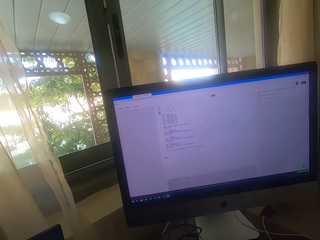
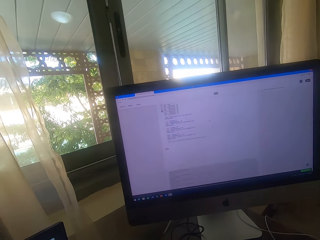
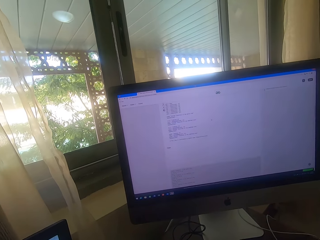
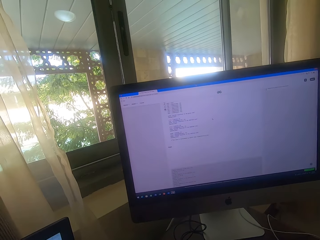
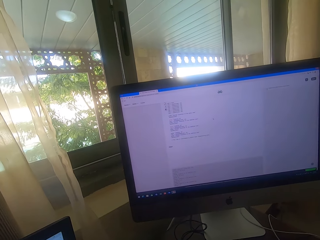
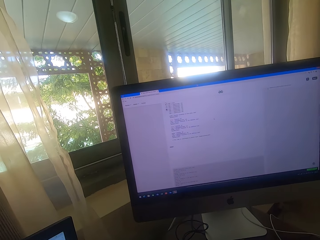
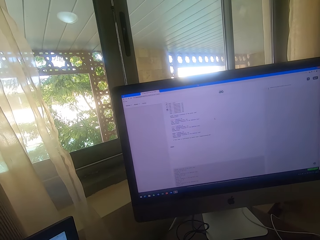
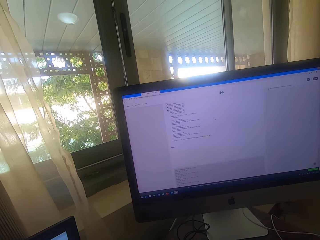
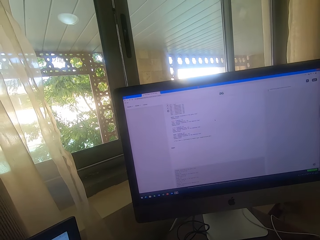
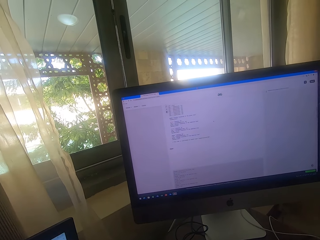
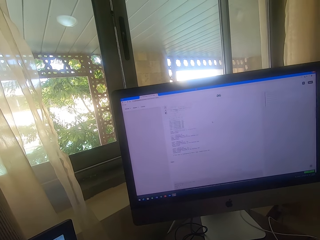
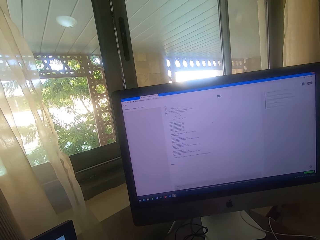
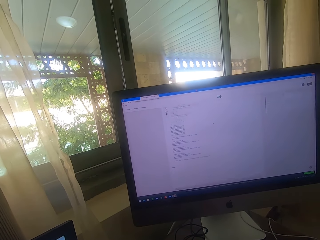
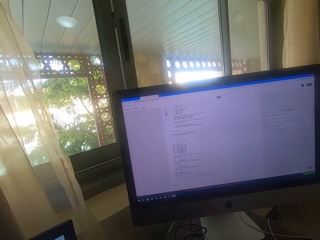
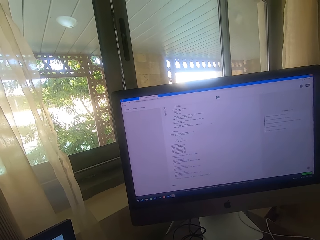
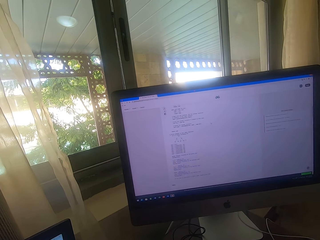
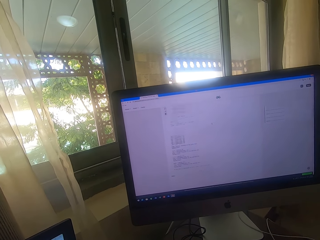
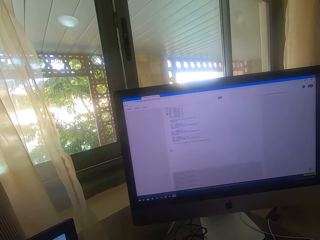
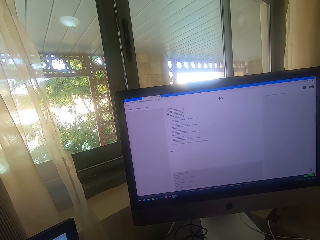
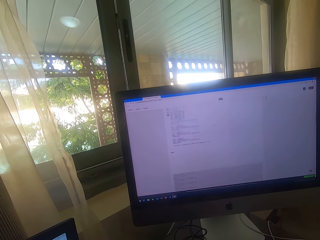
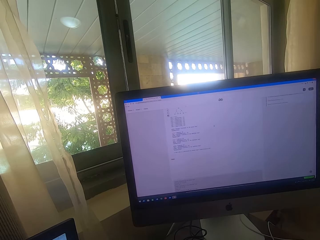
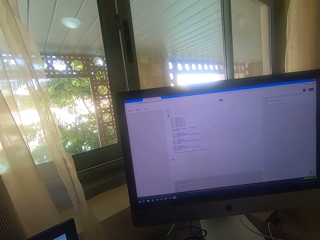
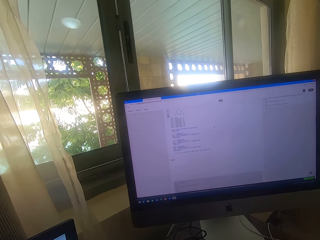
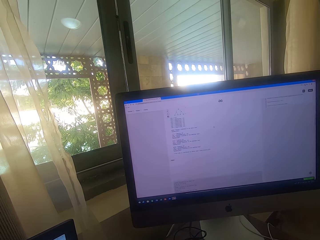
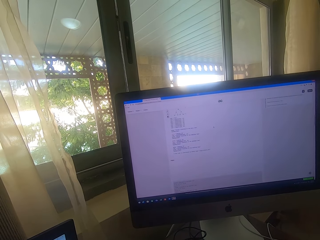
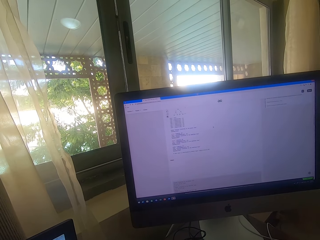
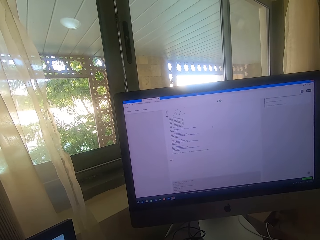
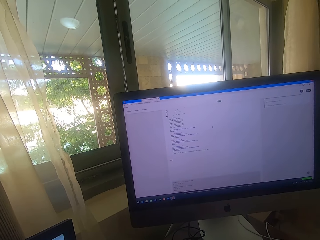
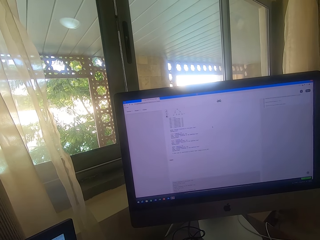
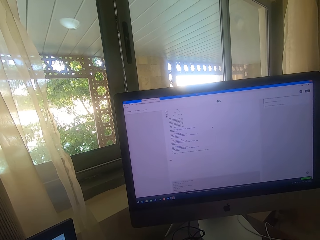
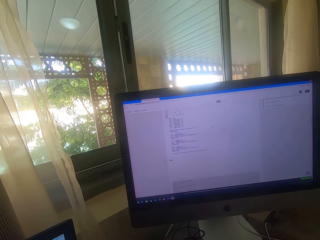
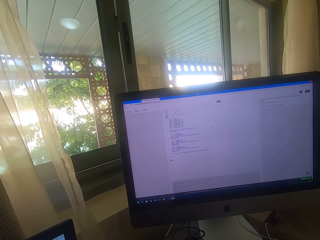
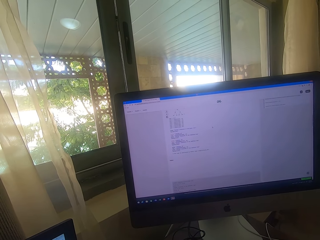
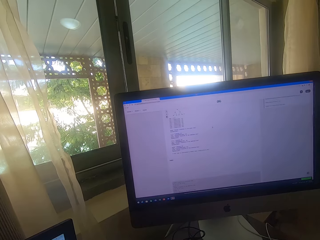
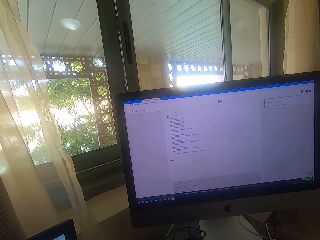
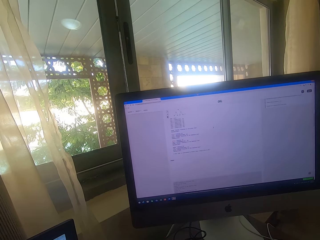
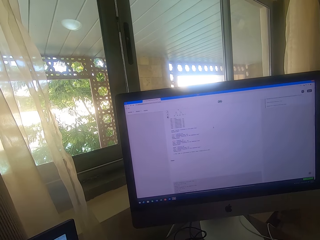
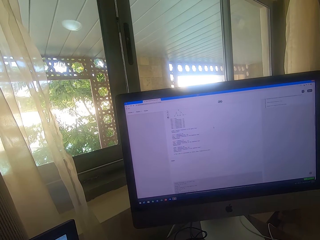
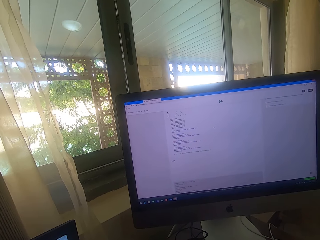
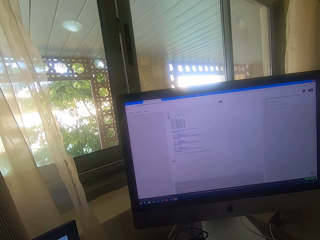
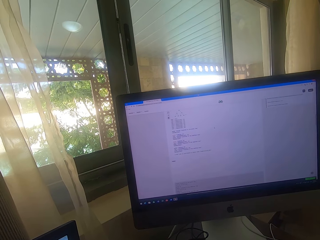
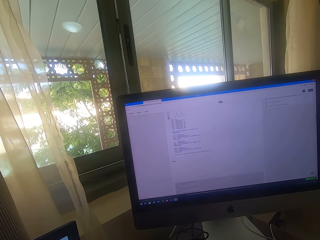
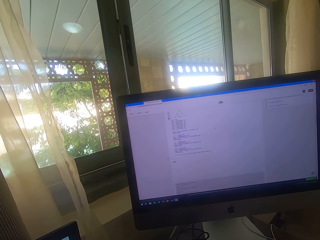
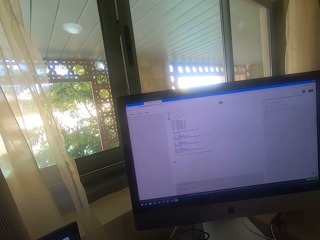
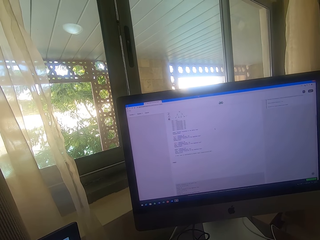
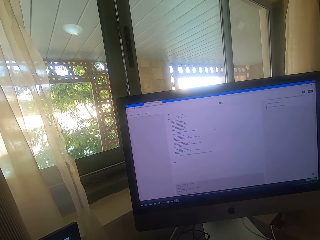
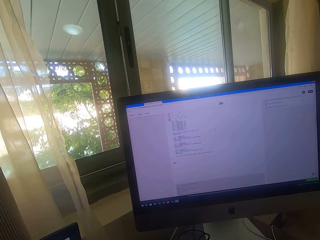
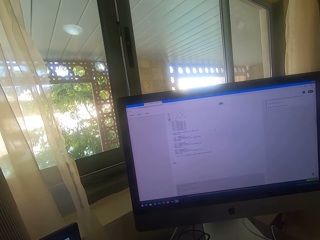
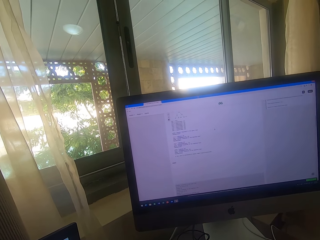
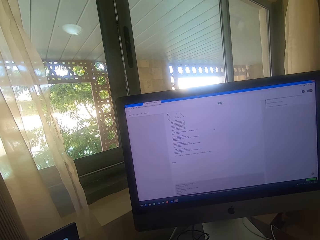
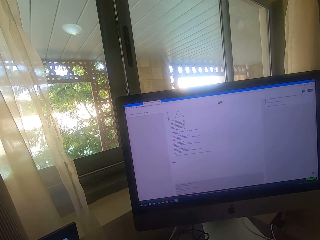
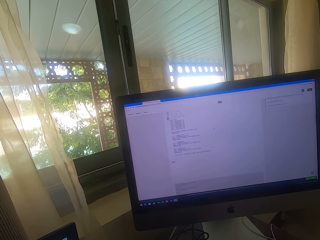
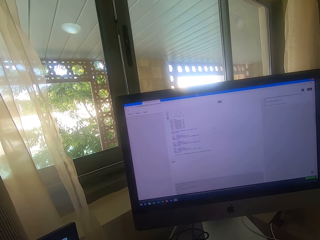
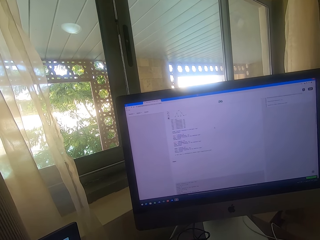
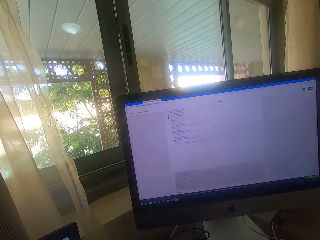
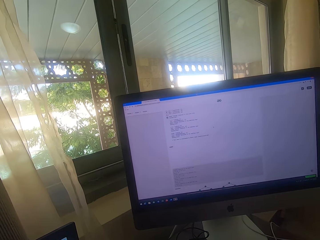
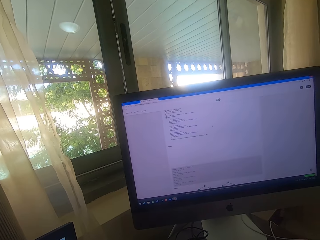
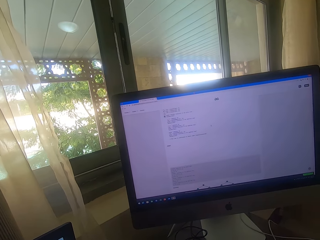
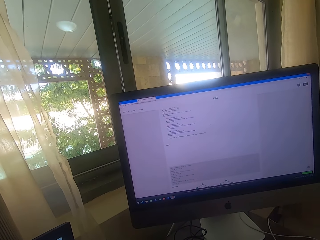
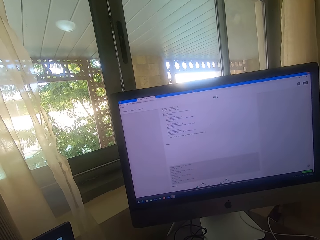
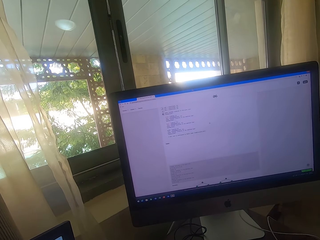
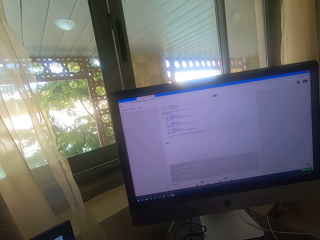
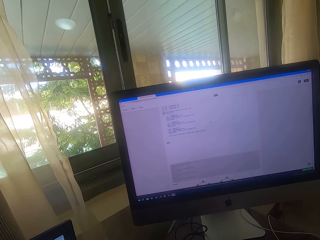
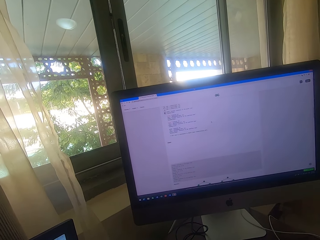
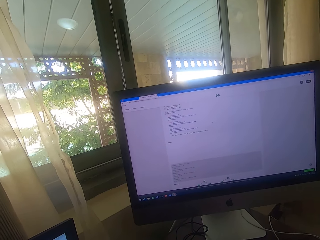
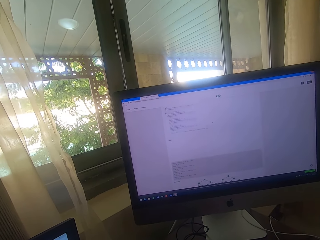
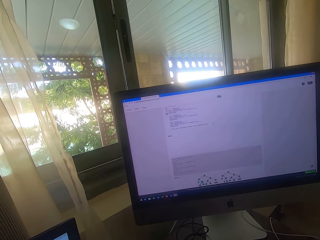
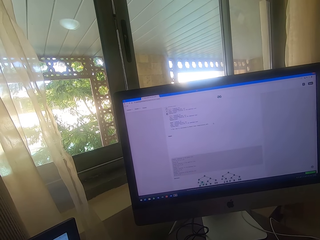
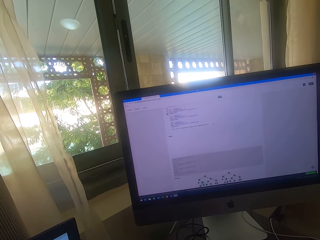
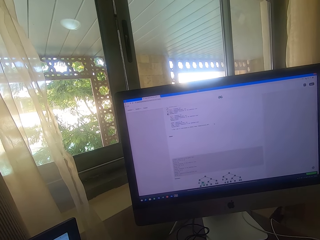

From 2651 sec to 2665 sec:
The camera wearer operates the desktop computer. They look at the computer. They operate the computer.

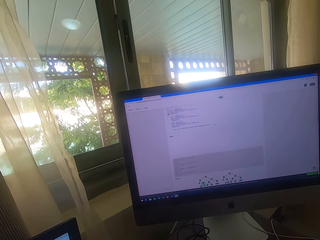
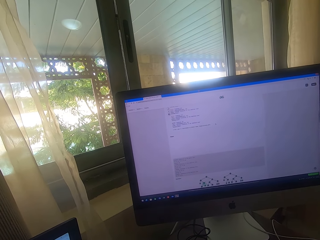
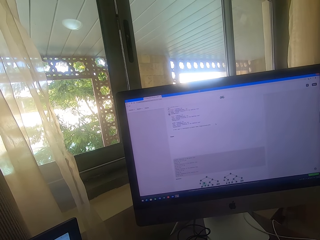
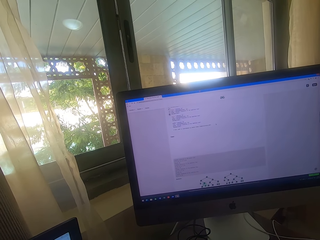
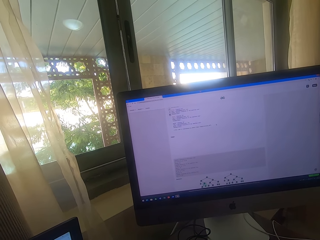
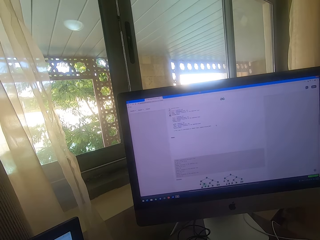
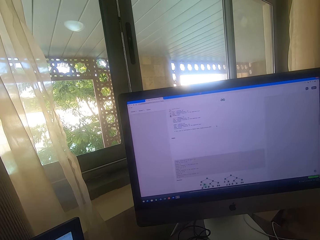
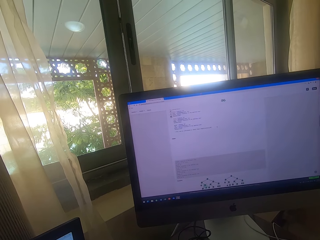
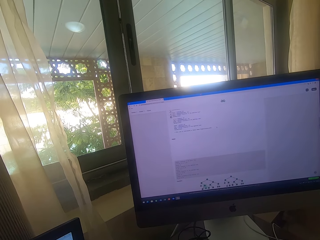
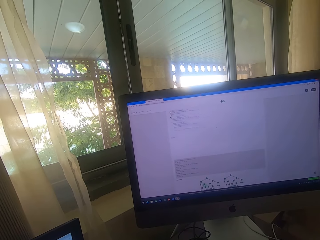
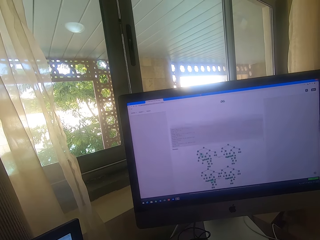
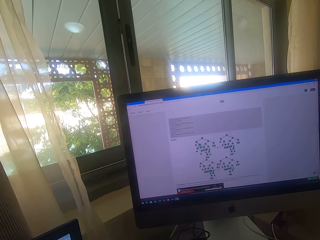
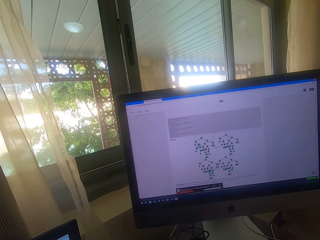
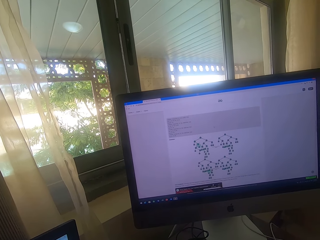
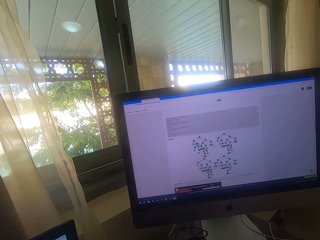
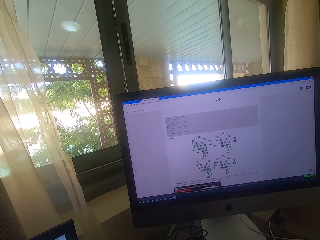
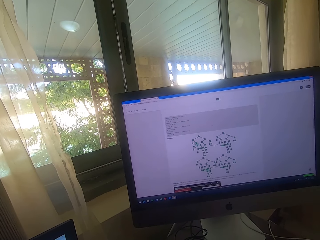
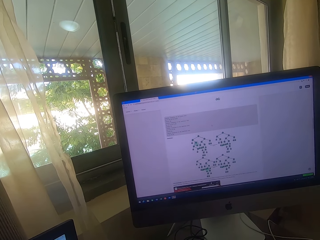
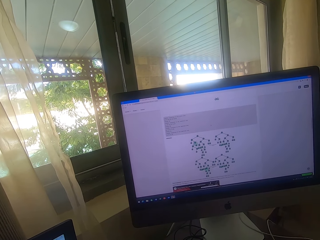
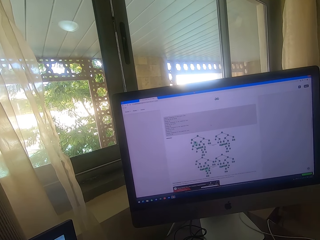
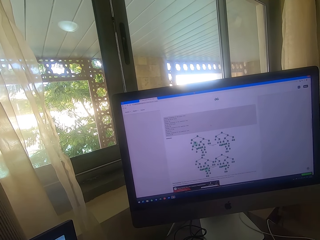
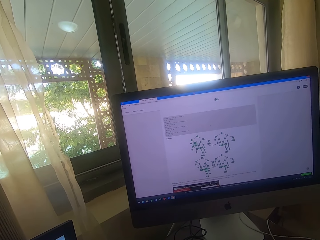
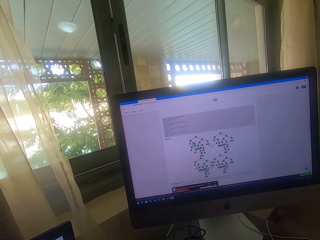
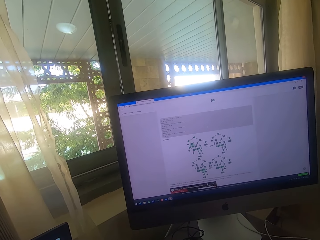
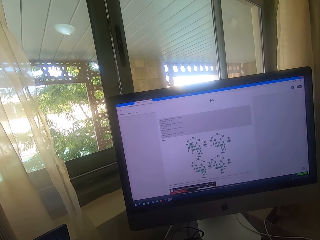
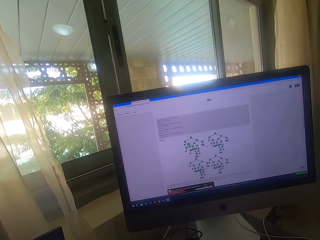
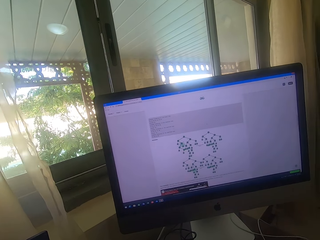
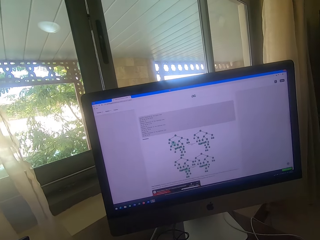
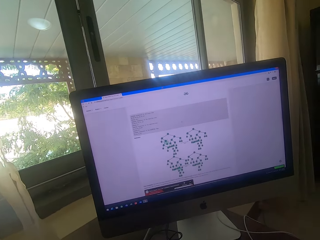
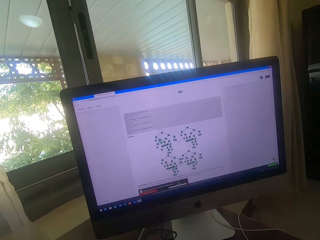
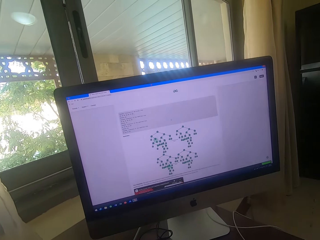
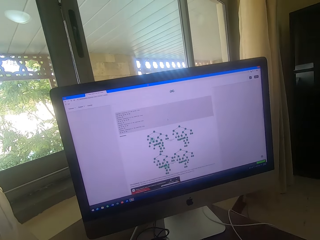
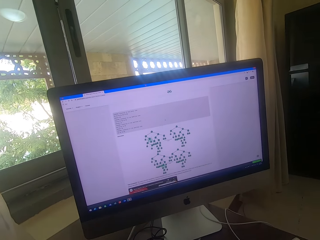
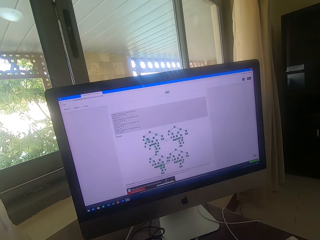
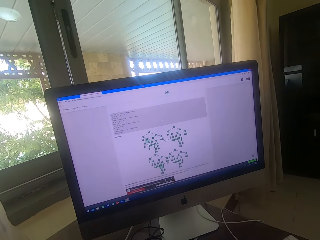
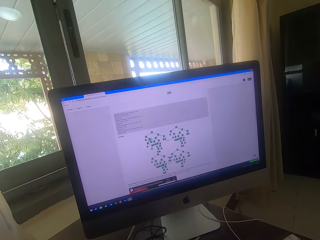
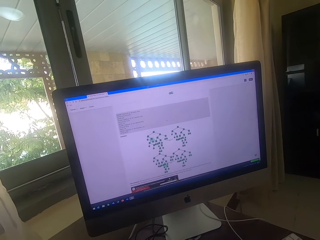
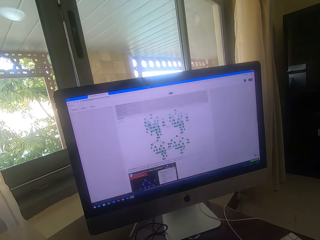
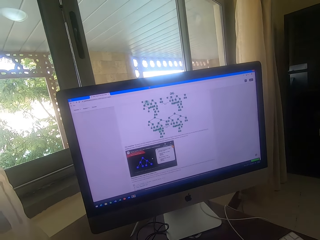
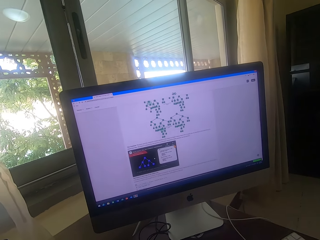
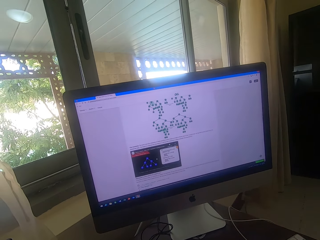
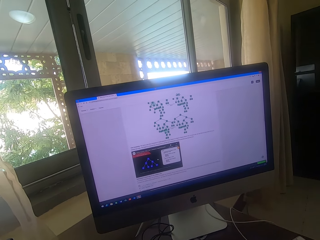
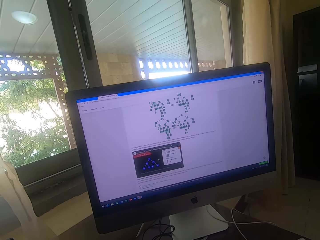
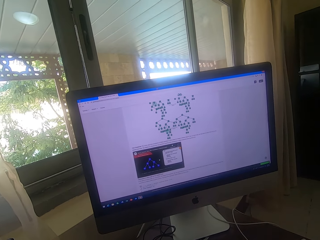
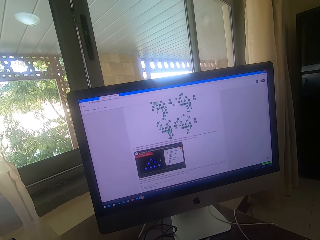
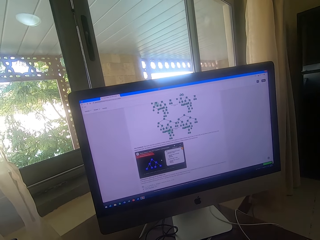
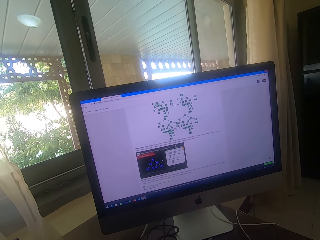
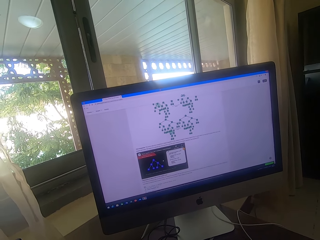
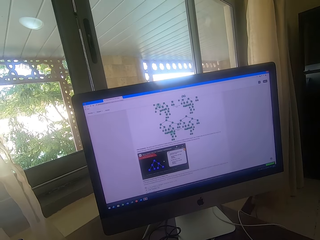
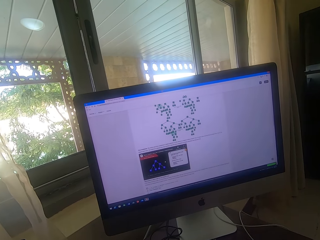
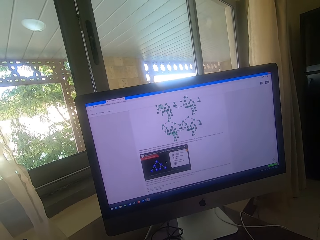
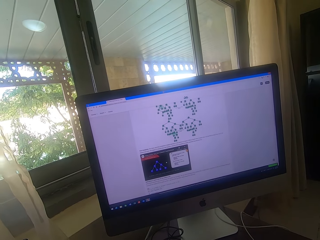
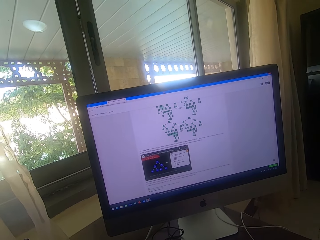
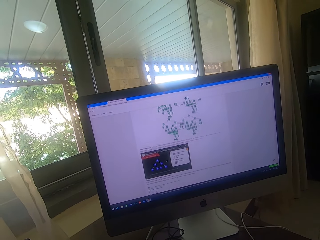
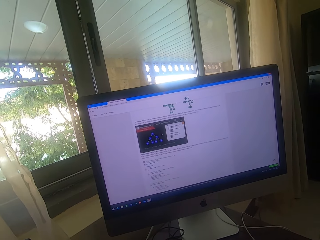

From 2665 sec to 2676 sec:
The camera wearer looks at the computer. They operate the computer. They look at the computer. They operate the computer. They look at the computer.
